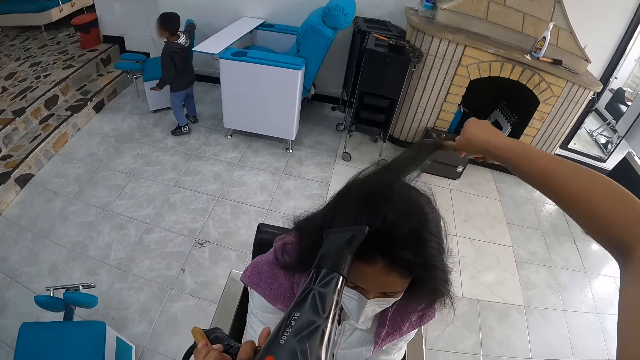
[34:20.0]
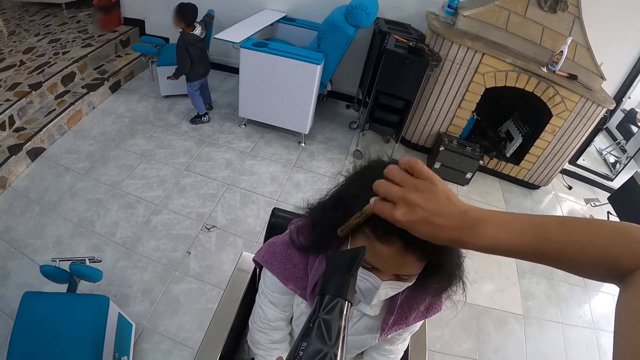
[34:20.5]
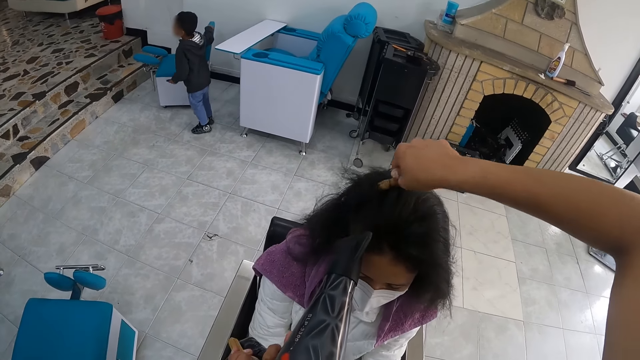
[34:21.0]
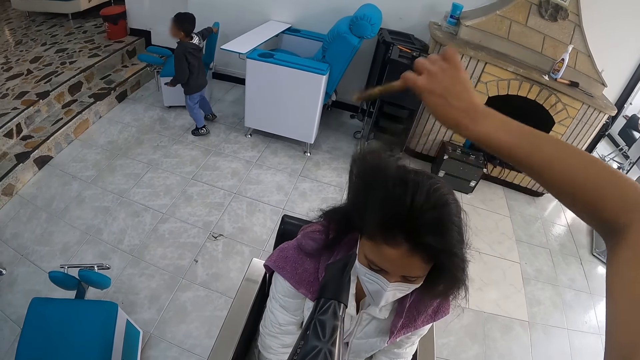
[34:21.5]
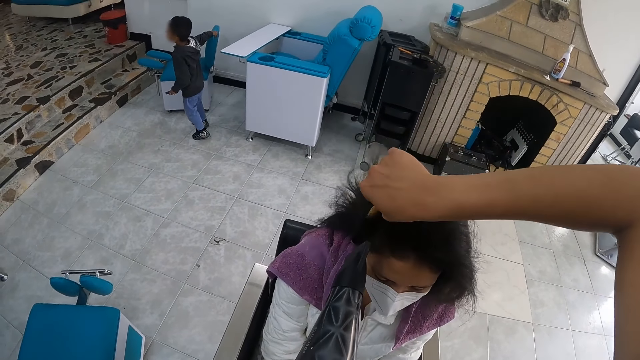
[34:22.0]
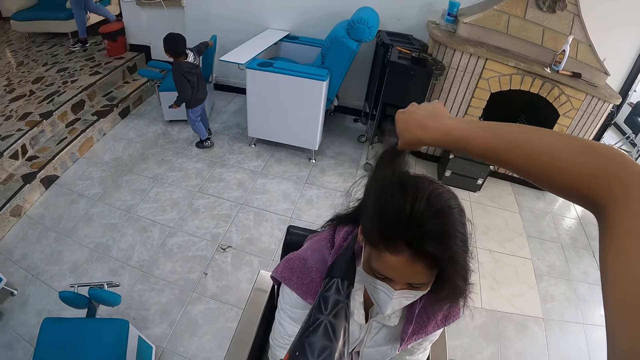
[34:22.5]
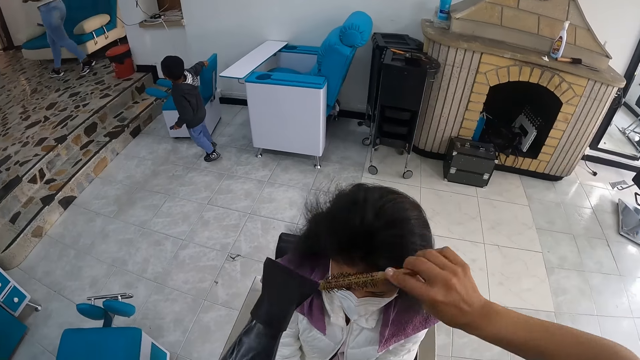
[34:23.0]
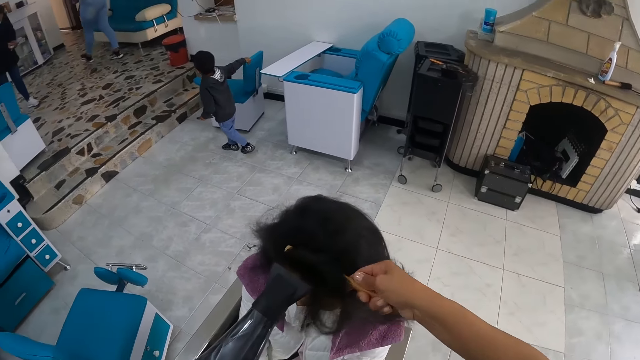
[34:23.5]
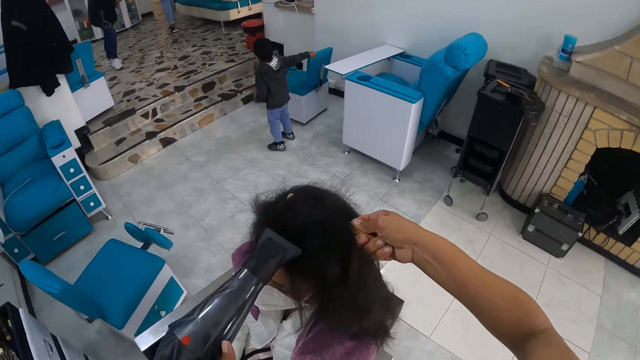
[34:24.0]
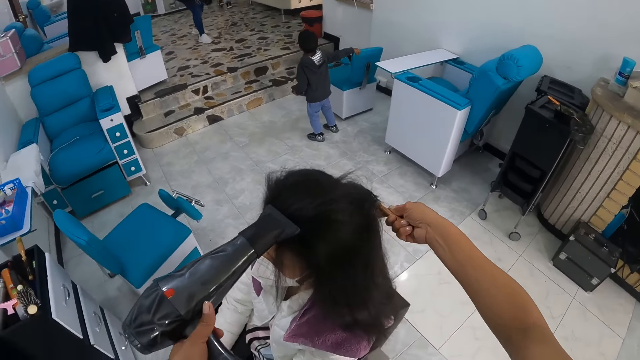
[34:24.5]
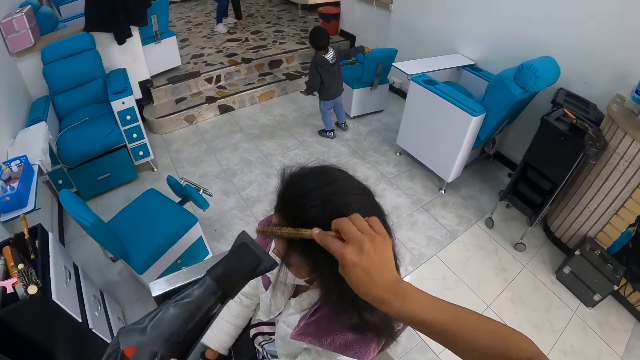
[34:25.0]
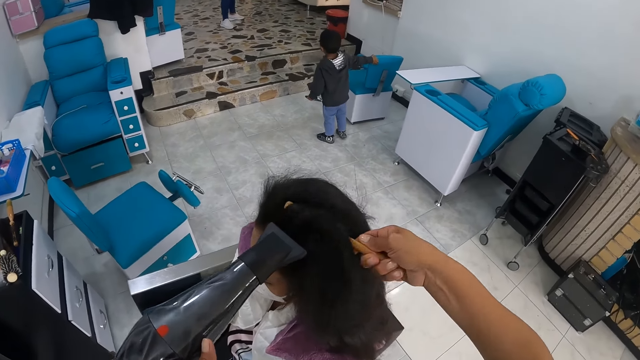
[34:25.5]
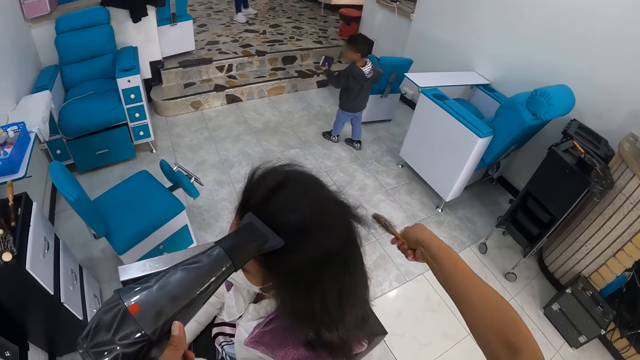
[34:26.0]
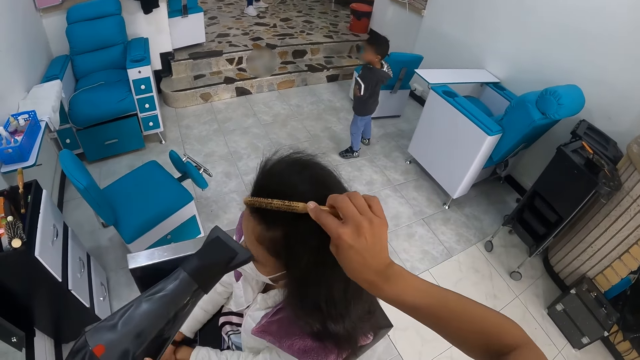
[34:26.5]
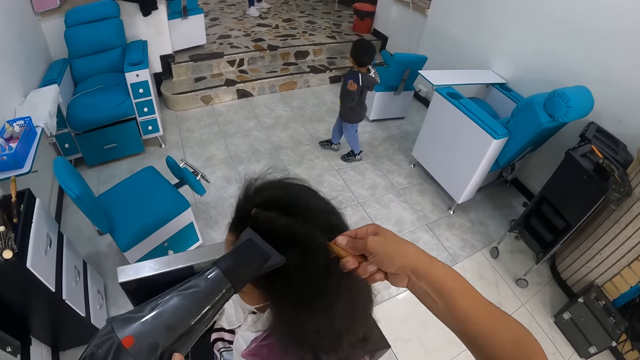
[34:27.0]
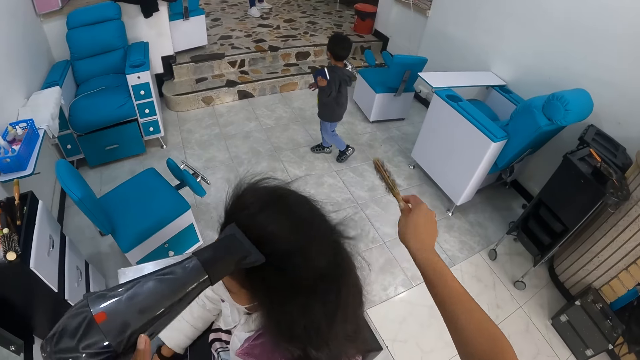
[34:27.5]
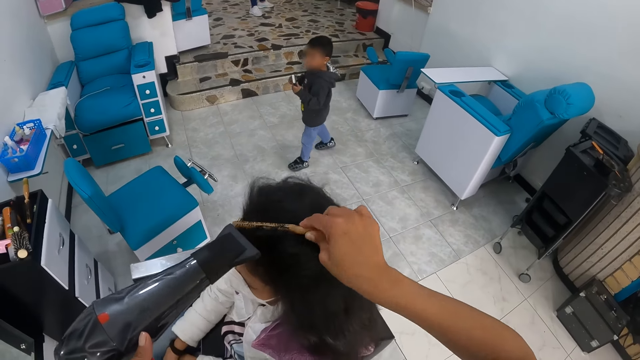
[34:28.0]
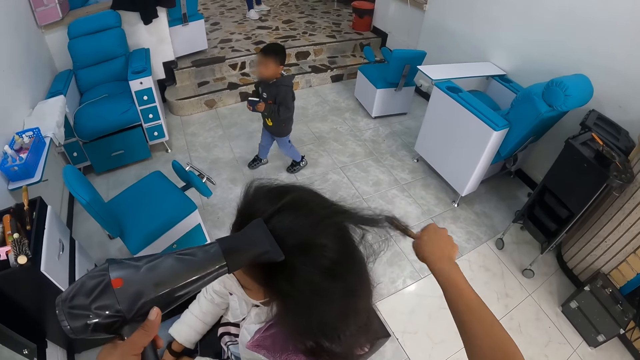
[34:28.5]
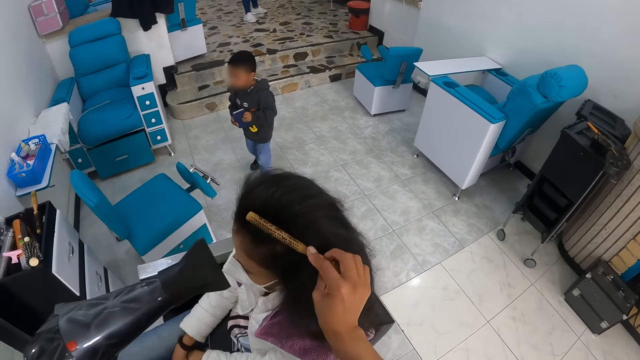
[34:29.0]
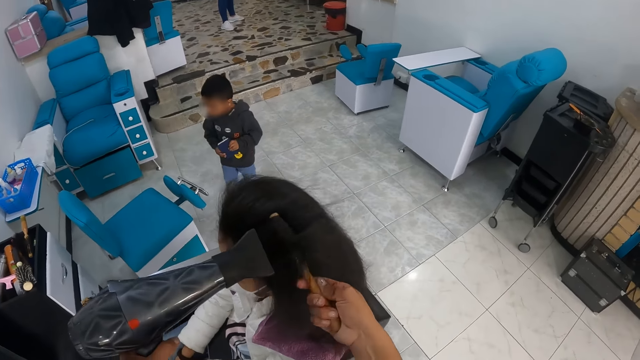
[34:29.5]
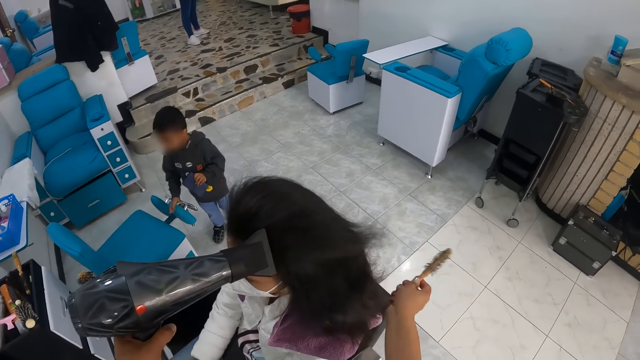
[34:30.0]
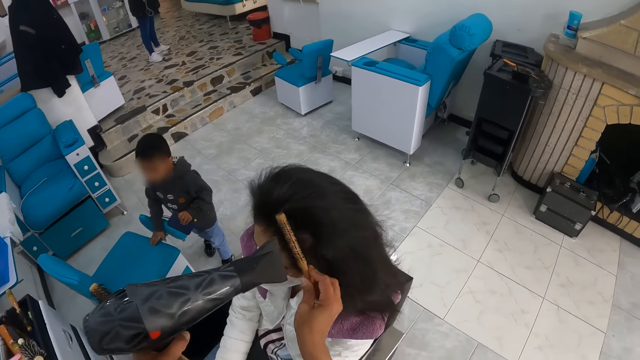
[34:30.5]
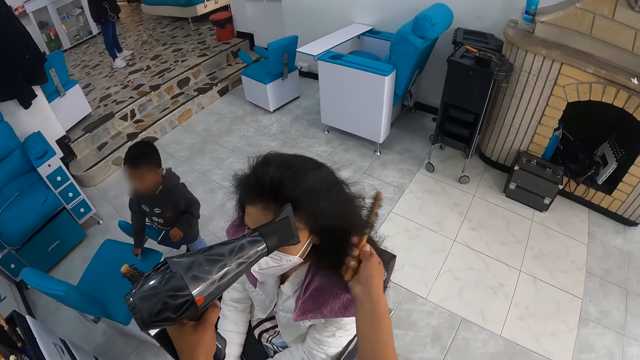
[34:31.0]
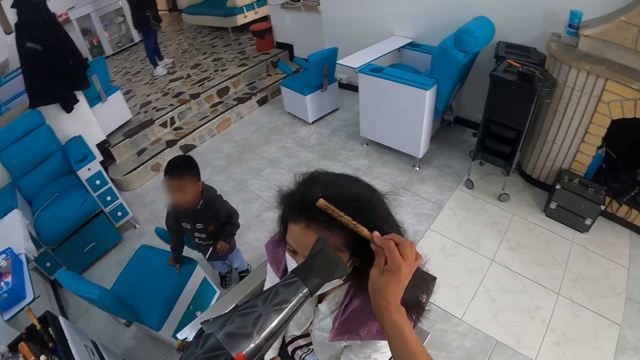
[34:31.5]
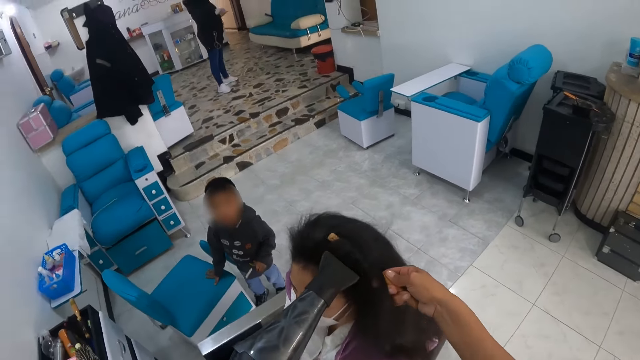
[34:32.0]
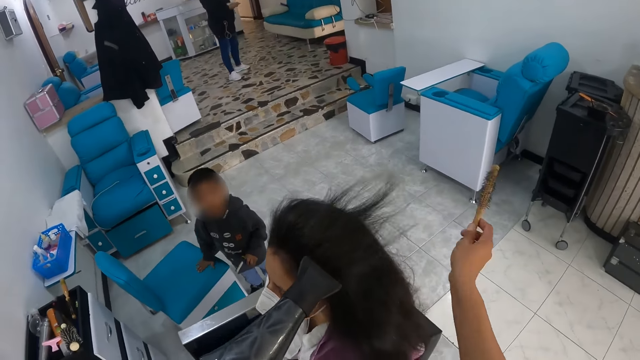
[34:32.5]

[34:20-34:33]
A child walks around the salon. The camera wearer blow dries a lady's hair. A baby holds the chair with his right hand.

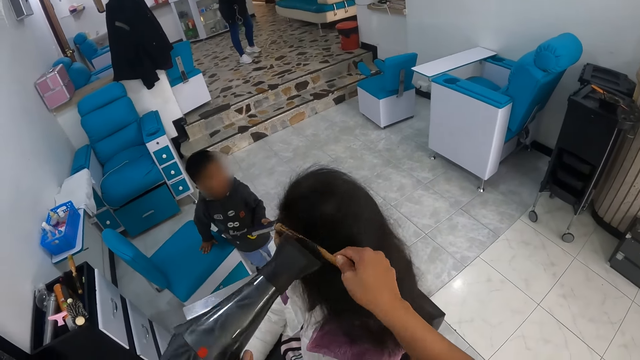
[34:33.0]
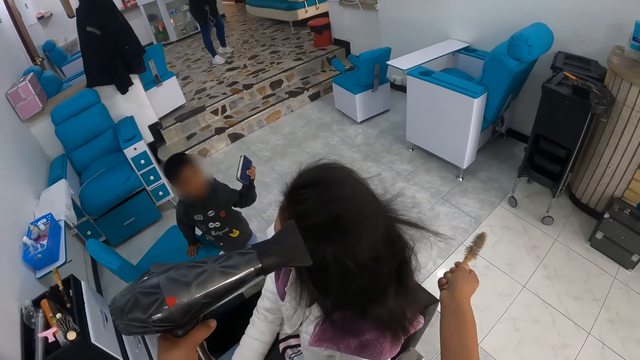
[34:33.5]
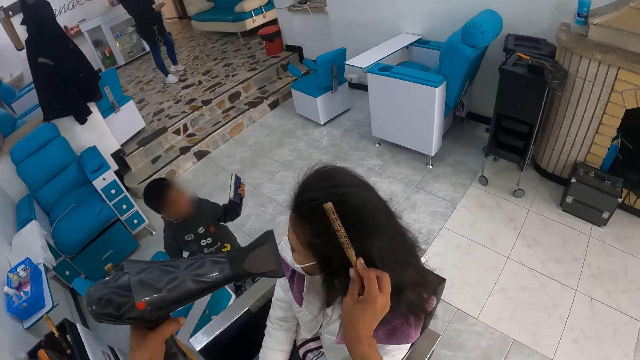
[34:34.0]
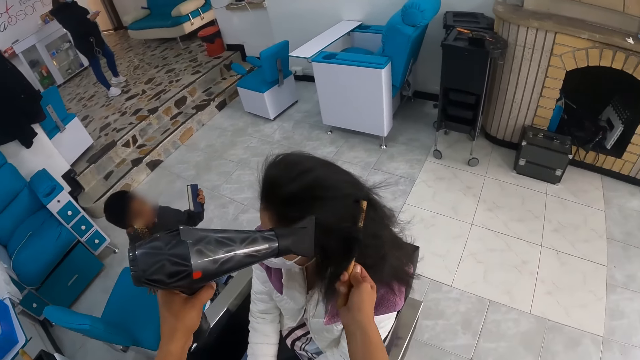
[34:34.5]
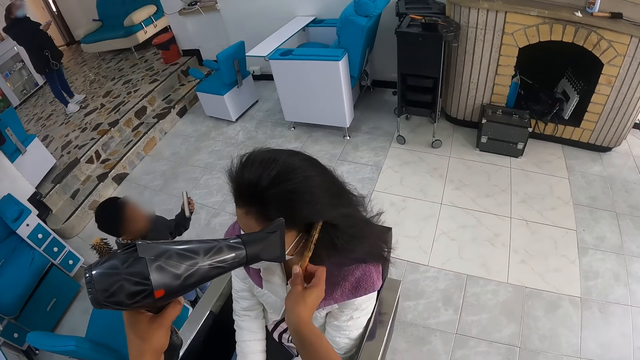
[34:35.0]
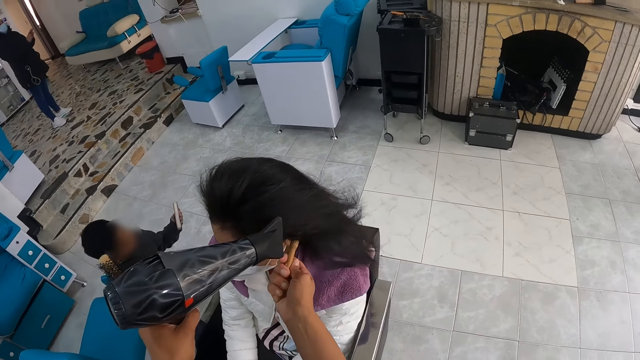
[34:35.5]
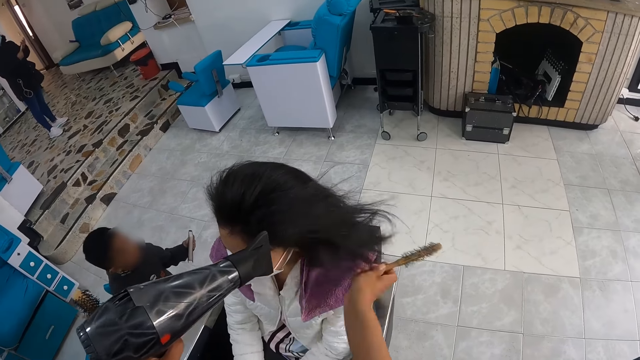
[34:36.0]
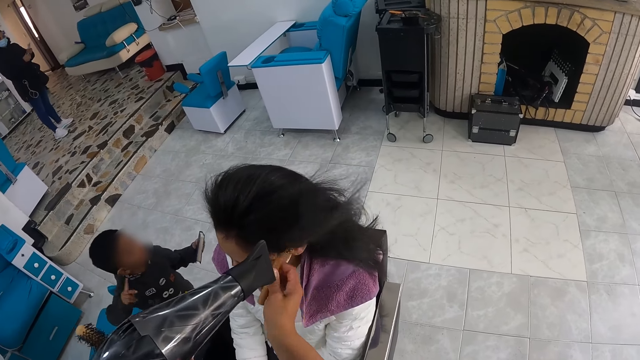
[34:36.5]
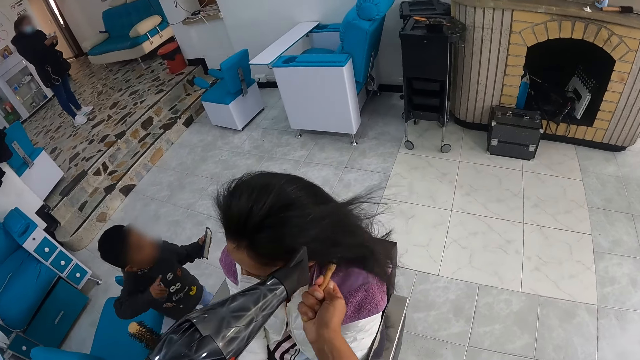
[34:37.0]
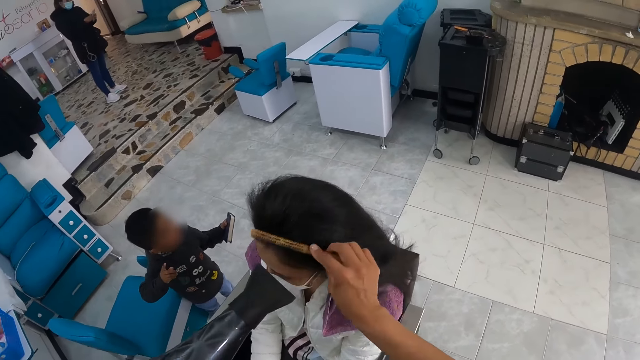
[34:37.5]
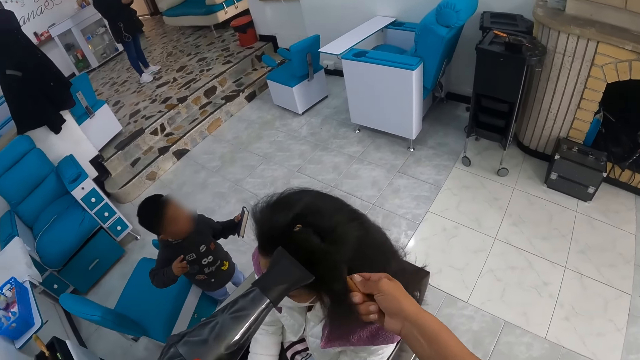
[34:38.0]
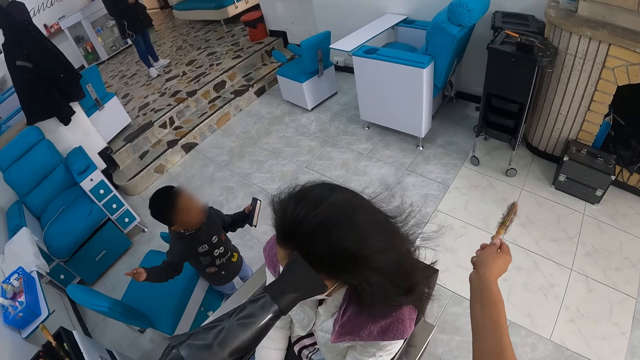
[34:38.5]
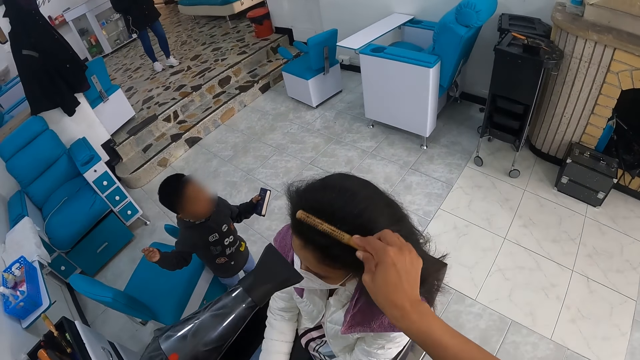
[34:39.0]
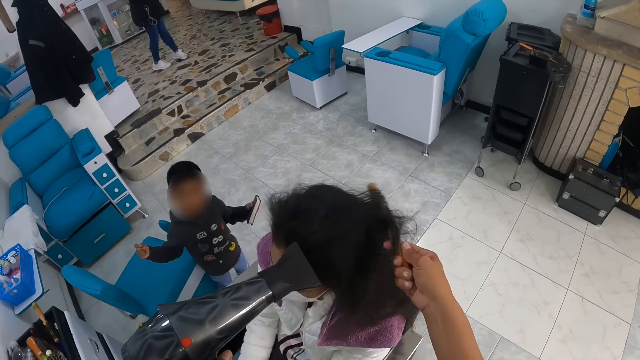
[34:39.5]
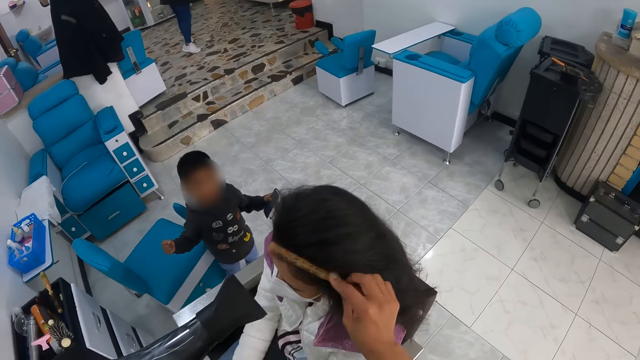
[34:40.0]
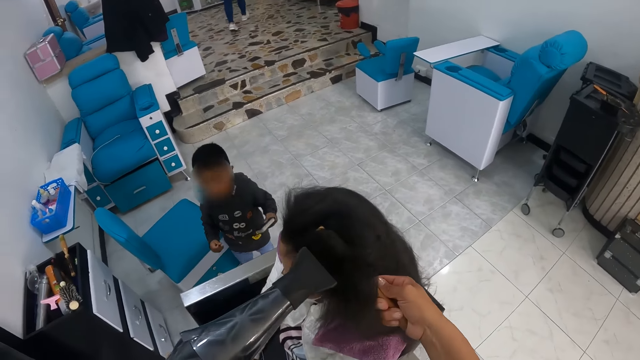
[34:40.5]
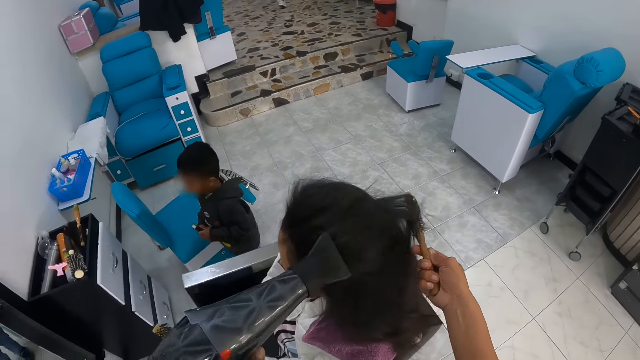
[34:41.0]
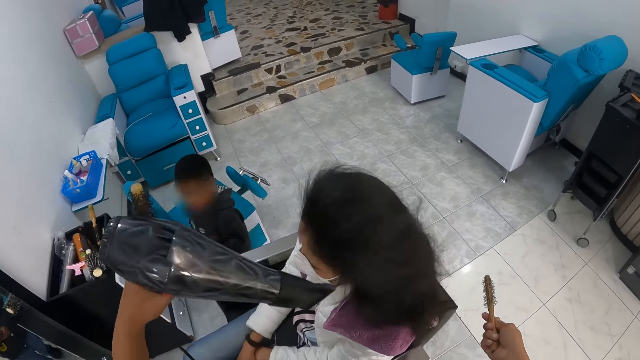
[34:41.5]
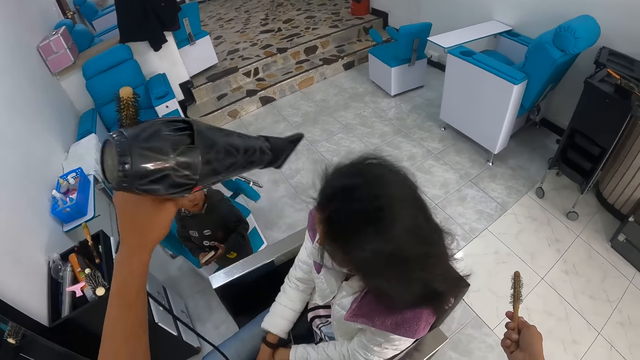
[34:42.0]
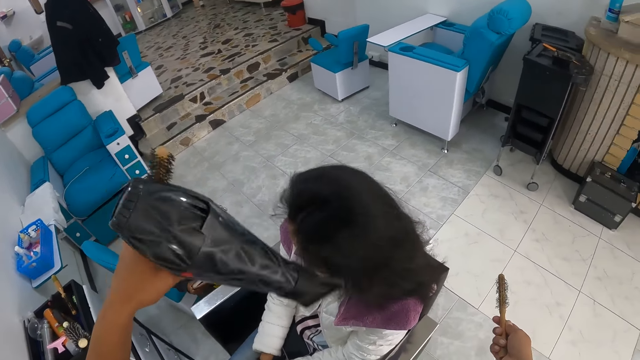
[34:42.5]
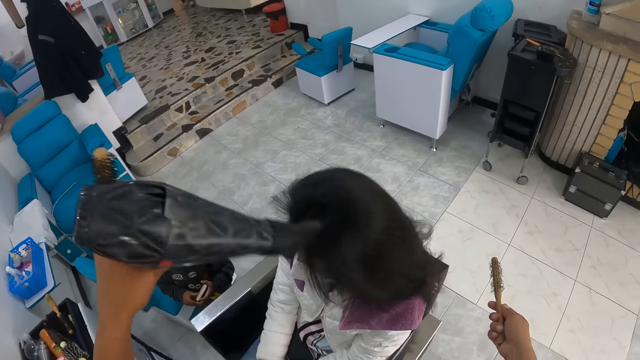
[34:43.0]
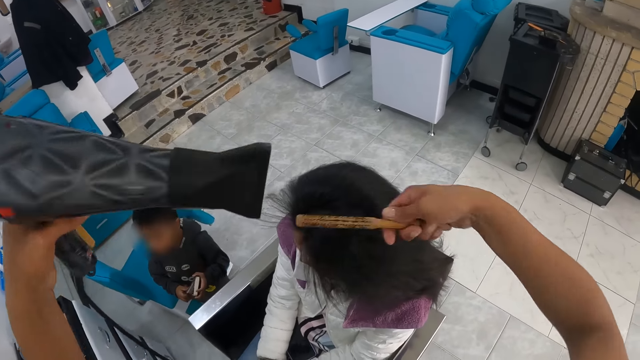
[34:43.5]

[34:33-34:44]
A woman counts a stack of money with both hands.
